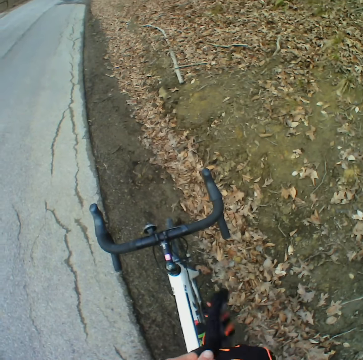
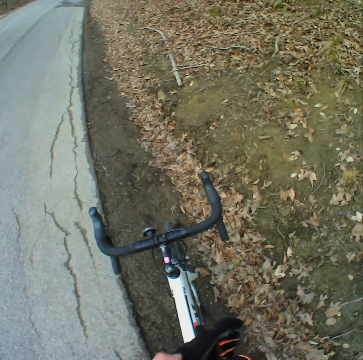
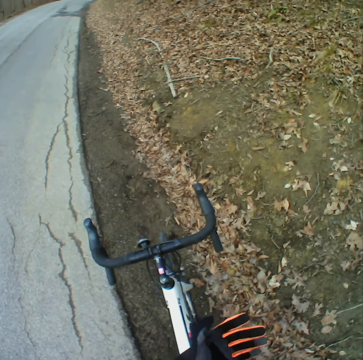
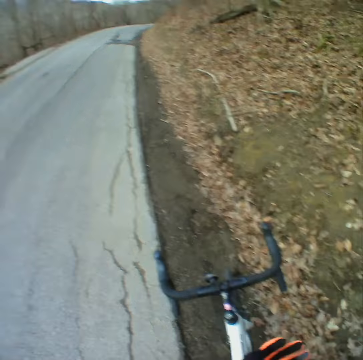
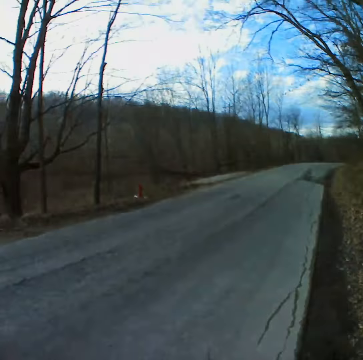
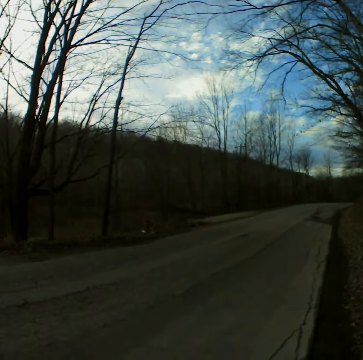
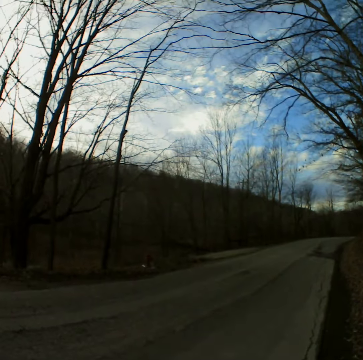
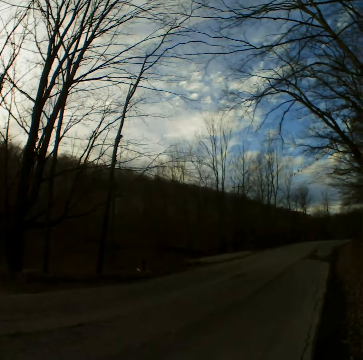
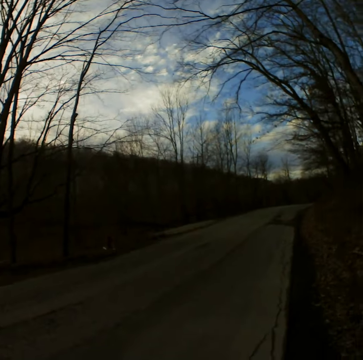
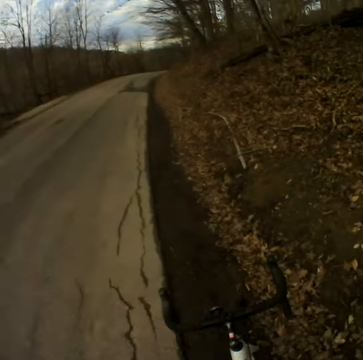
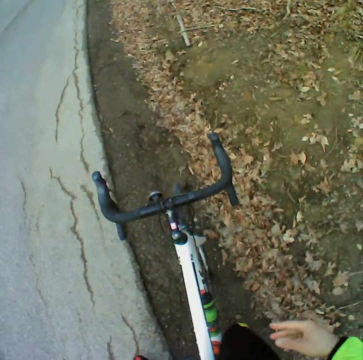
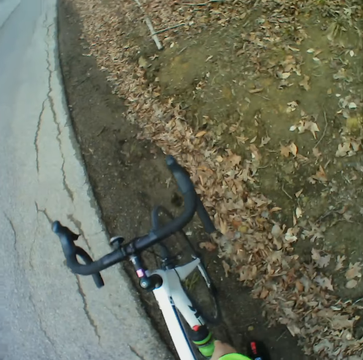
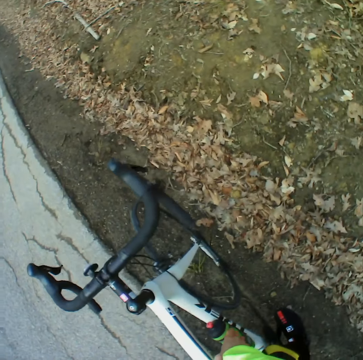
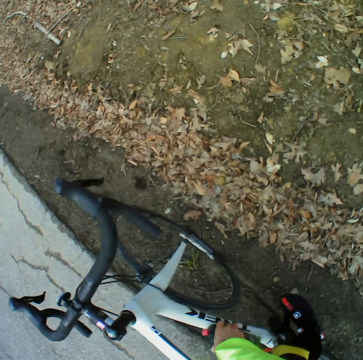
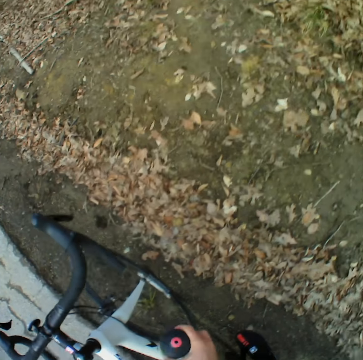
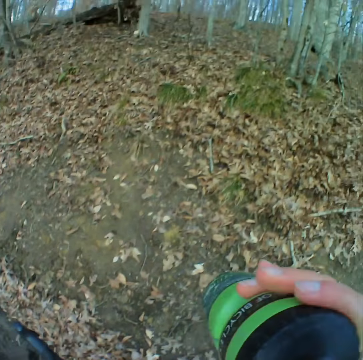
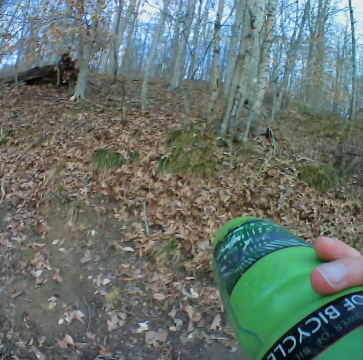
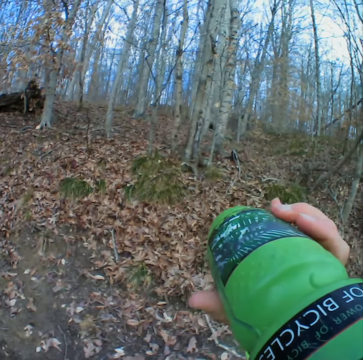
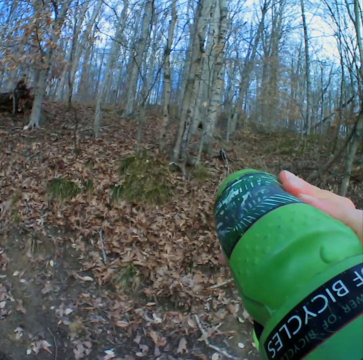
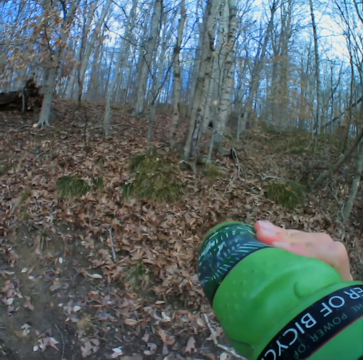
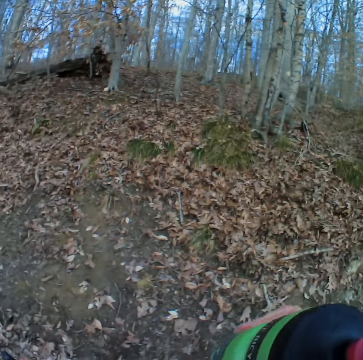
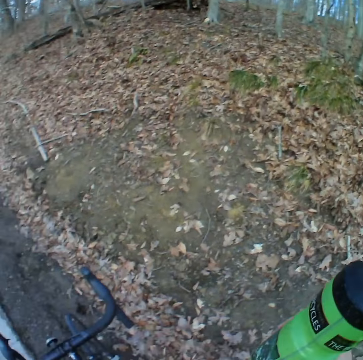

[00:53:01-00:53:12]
The camera wearer looks around. They pick the water bottle and drink the water.

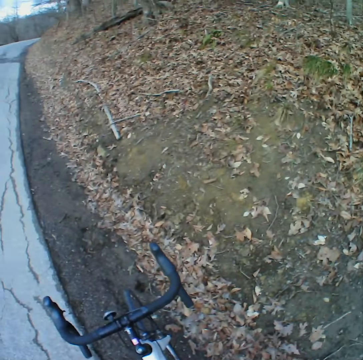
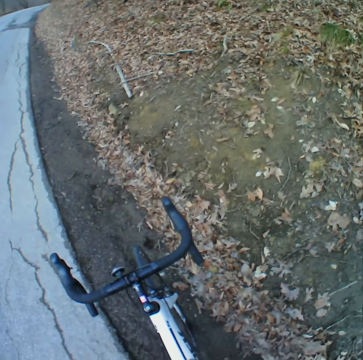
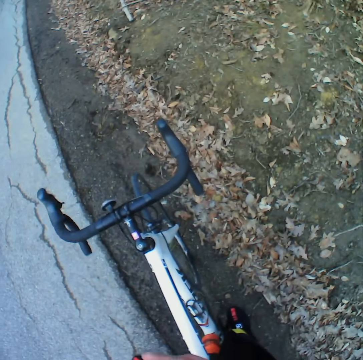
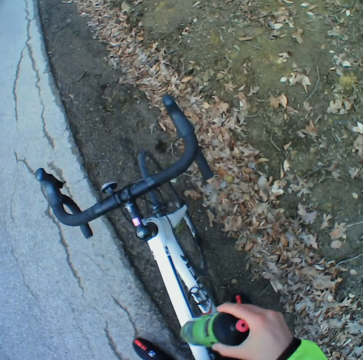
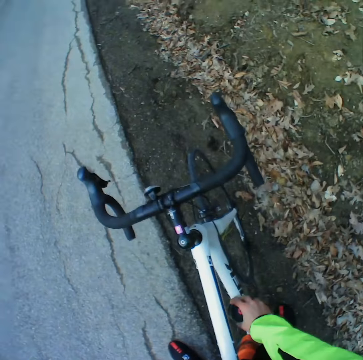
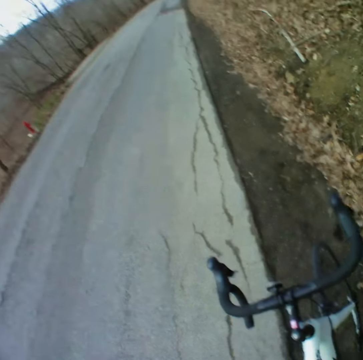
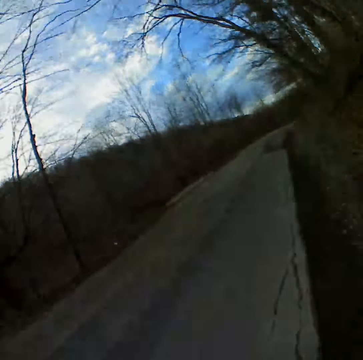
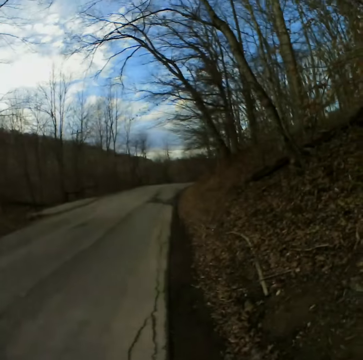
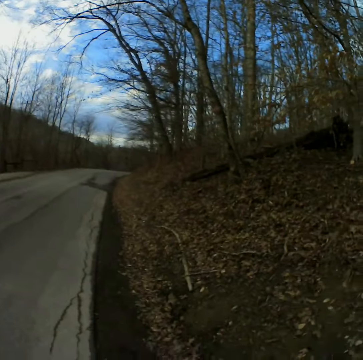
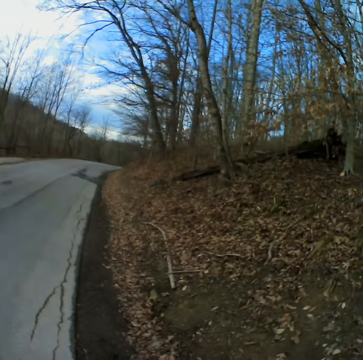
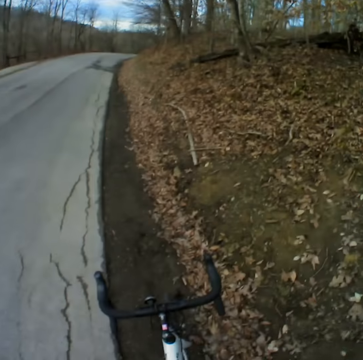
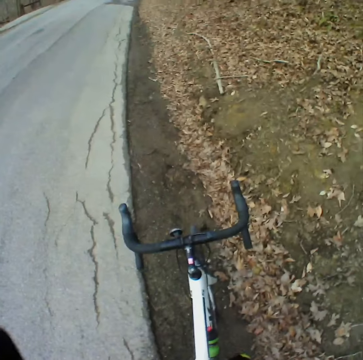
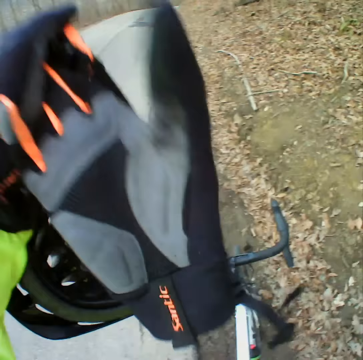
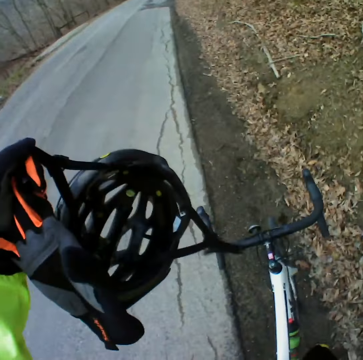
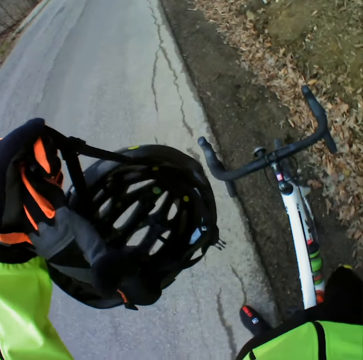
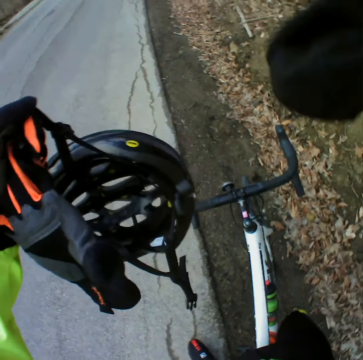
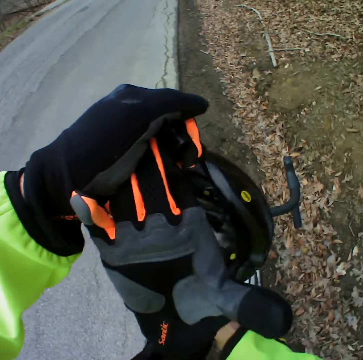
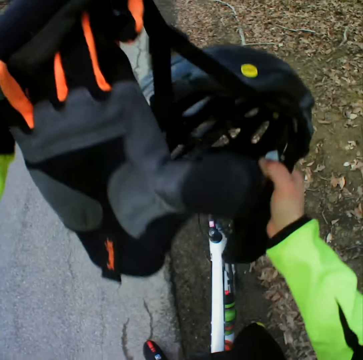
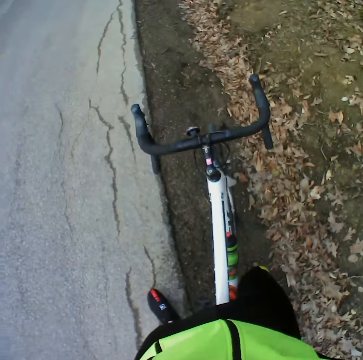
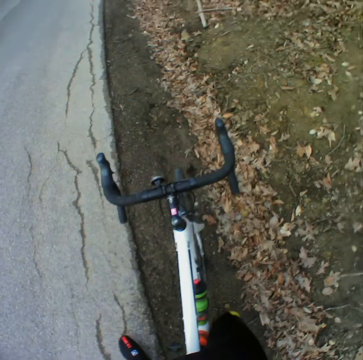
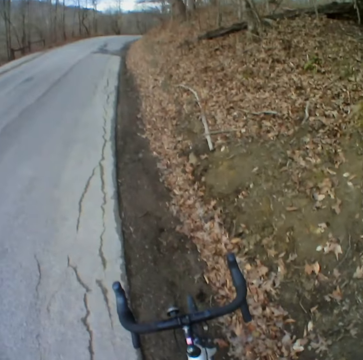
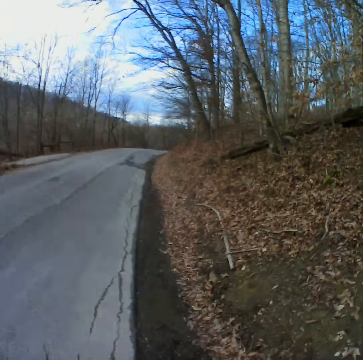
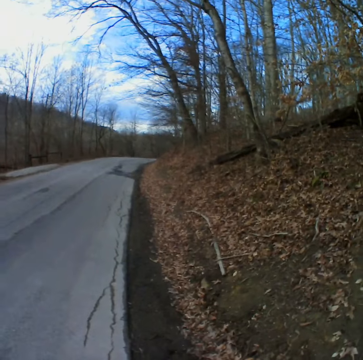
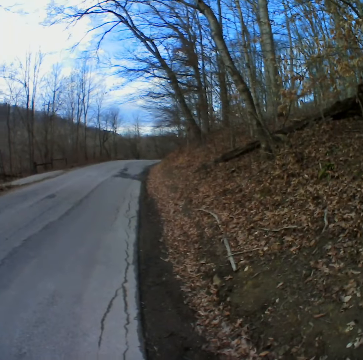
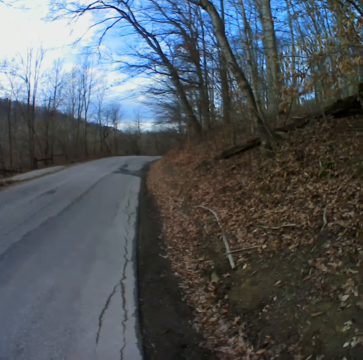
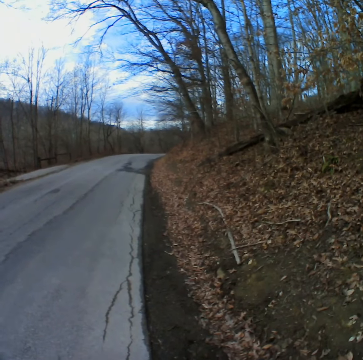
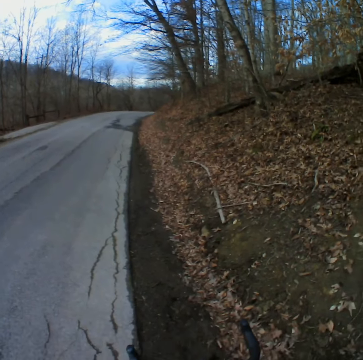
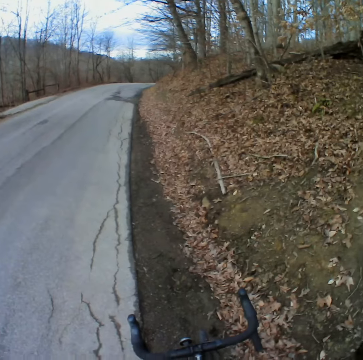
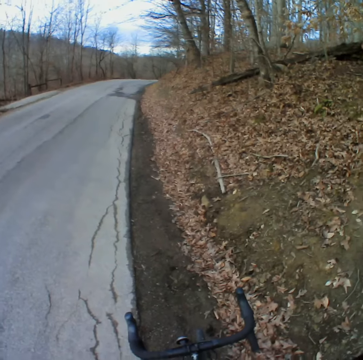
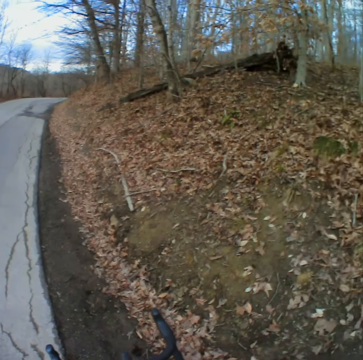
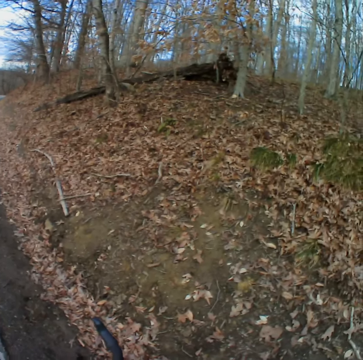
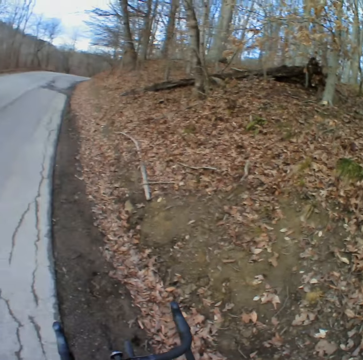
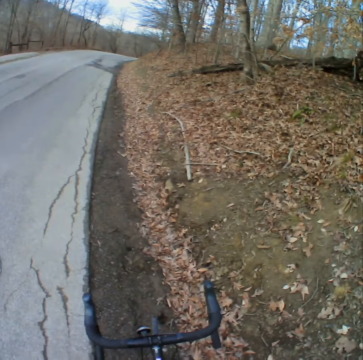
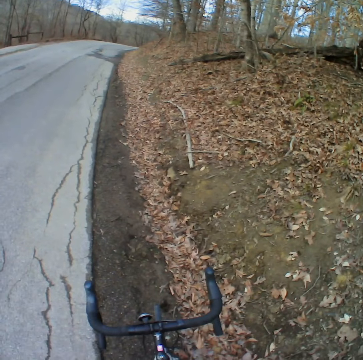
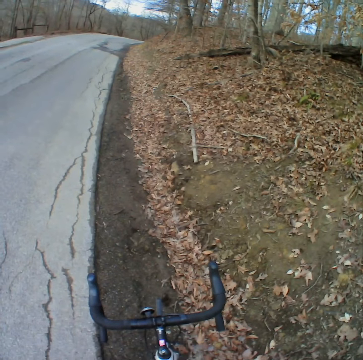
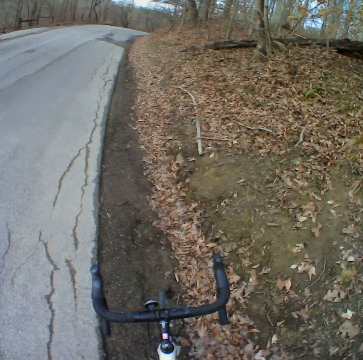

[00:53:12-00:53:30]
The camera wearer puts back the water bottle on the bicycle. They look around. They remove the helmet. They put on the helmet. They put on the glove.

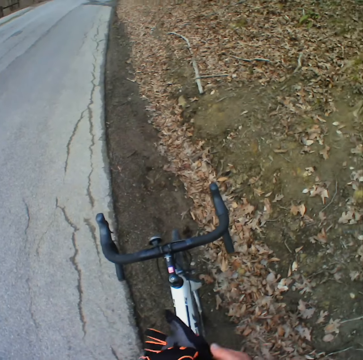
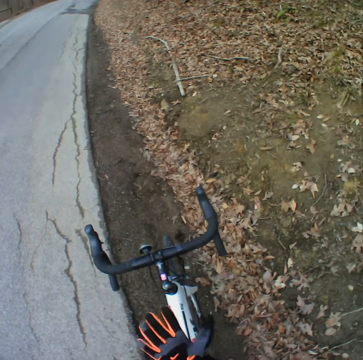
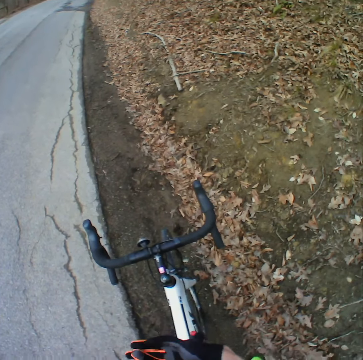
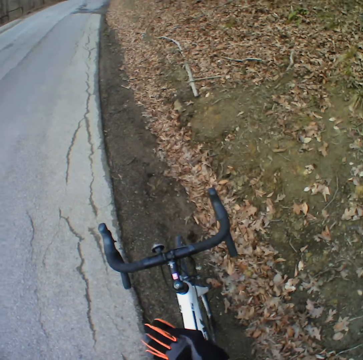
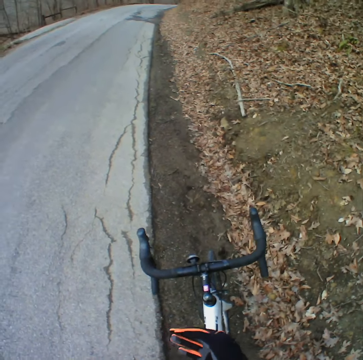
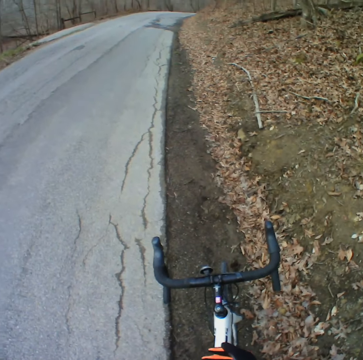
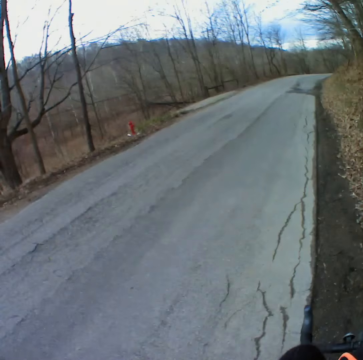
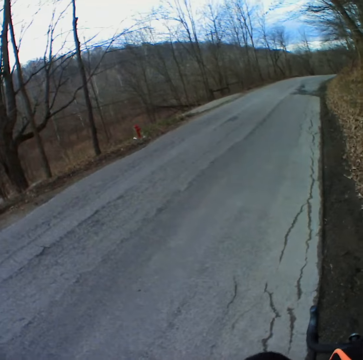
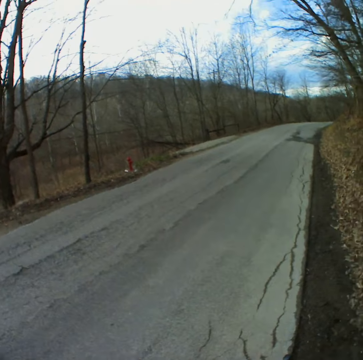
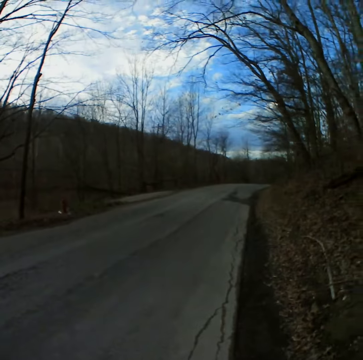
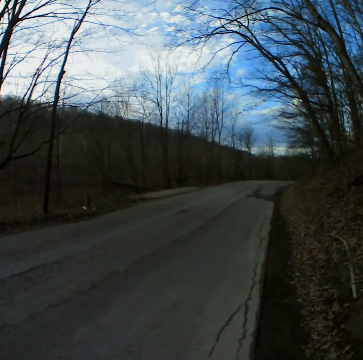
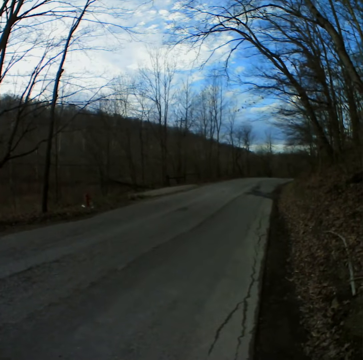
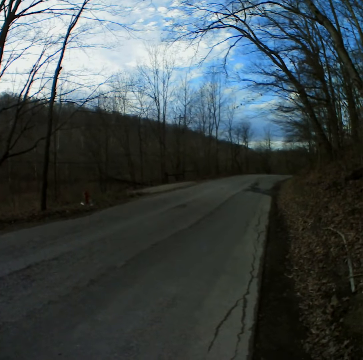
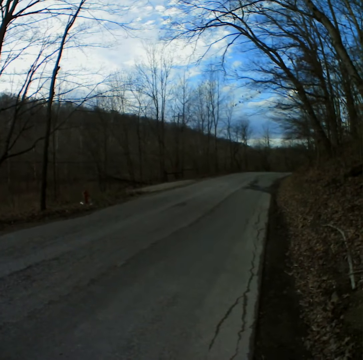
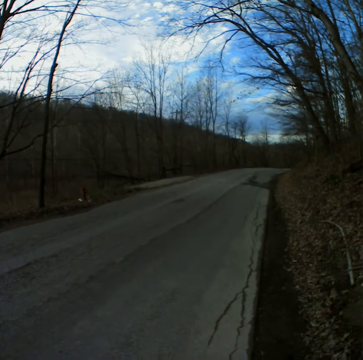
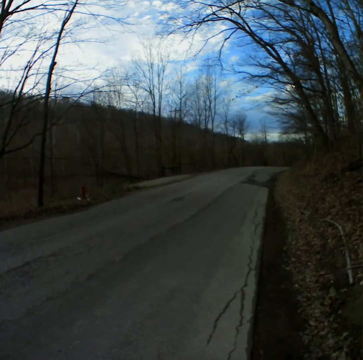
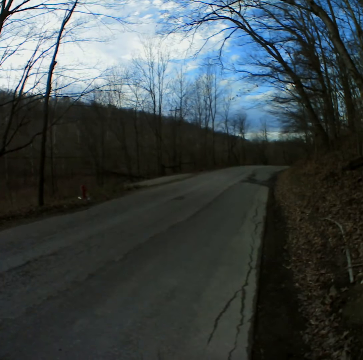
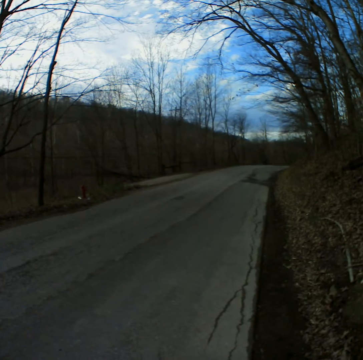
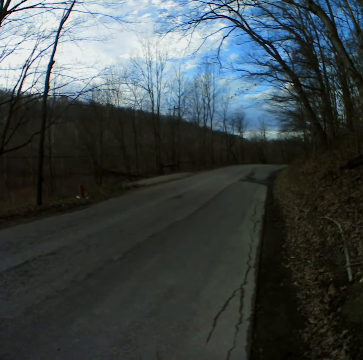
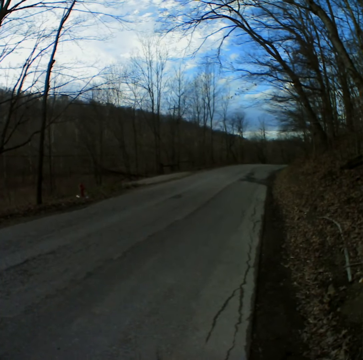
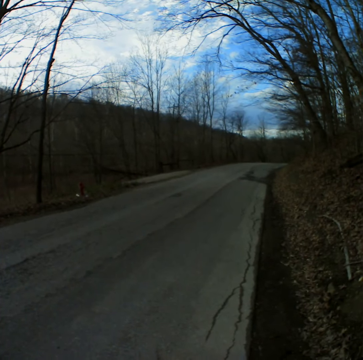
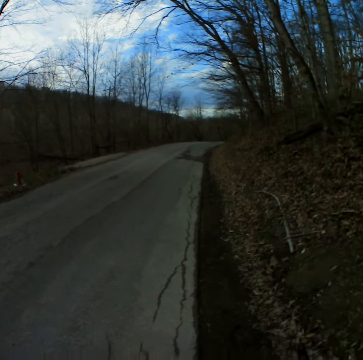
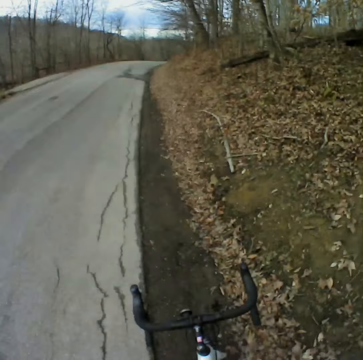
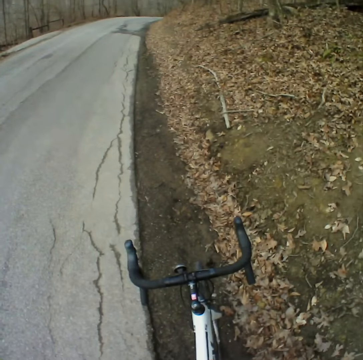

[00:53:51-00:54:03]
The camera wearer wears the riding glove in the right hand. They look around.
